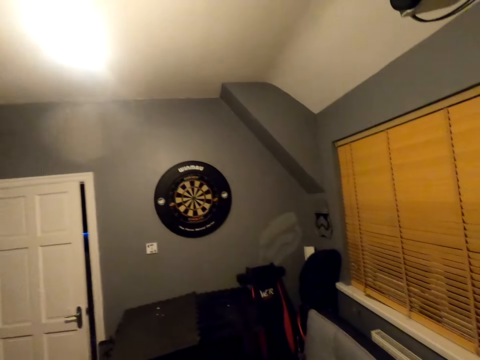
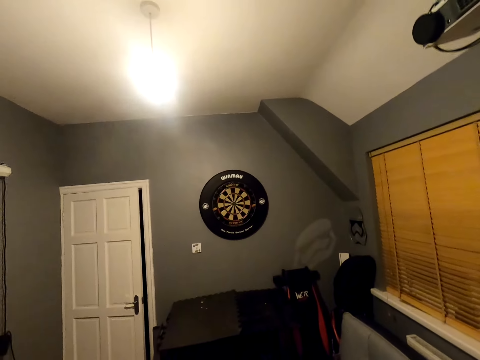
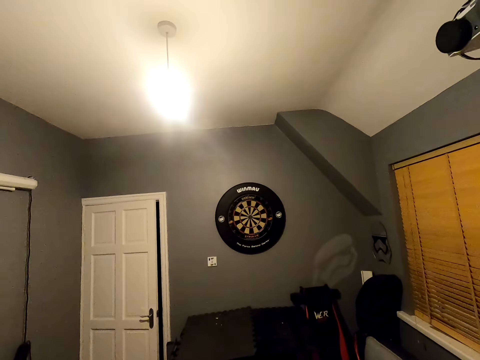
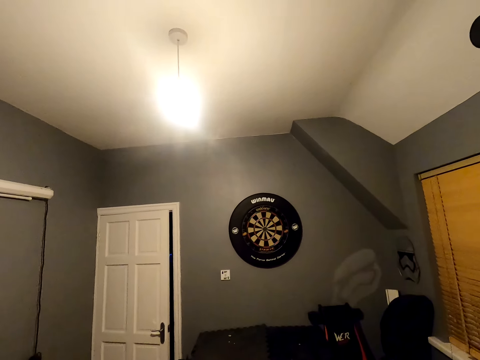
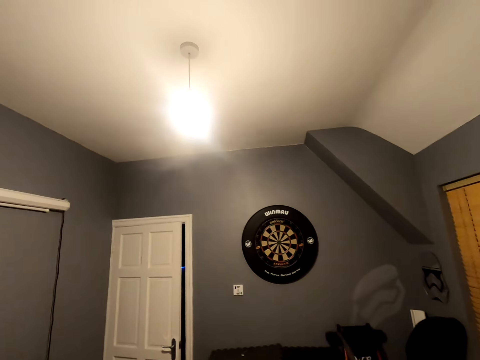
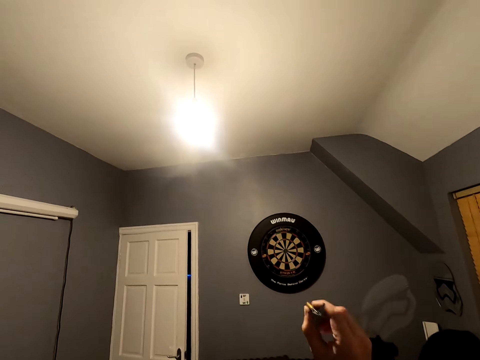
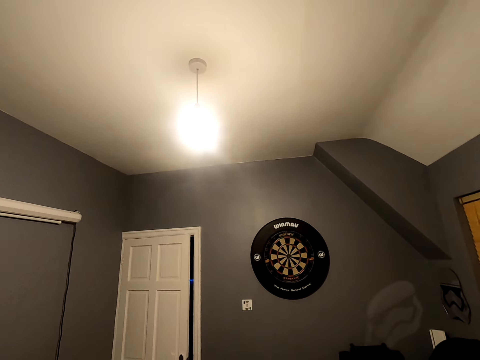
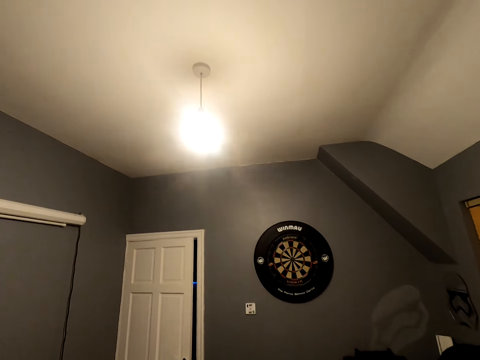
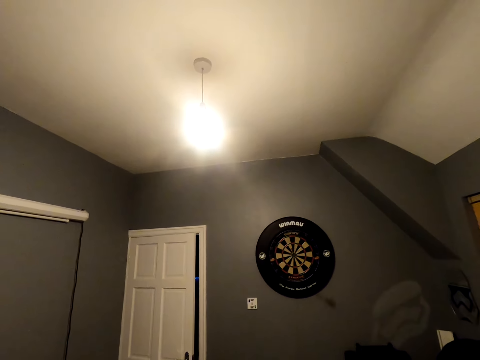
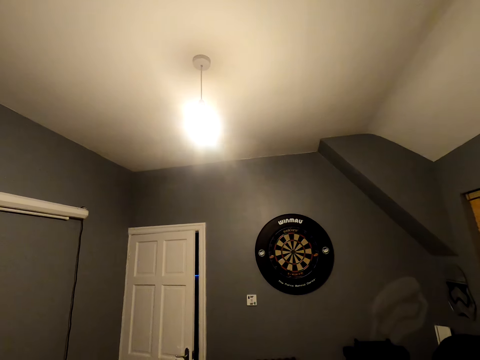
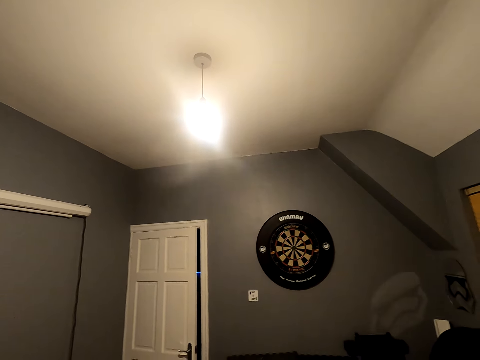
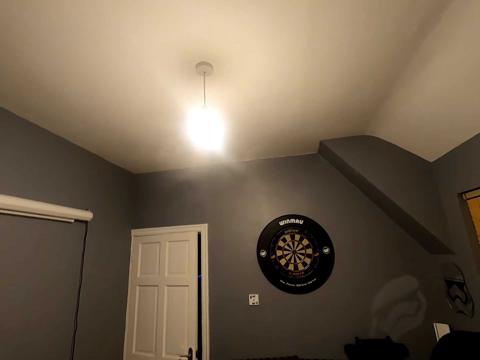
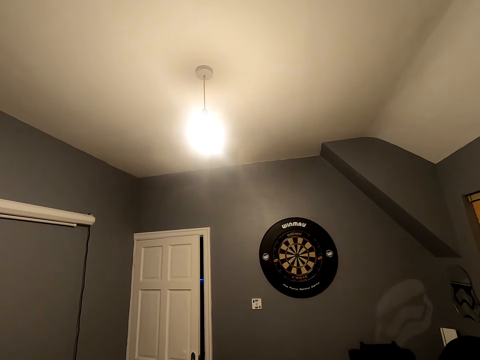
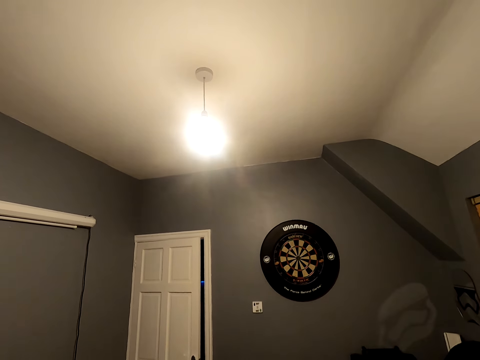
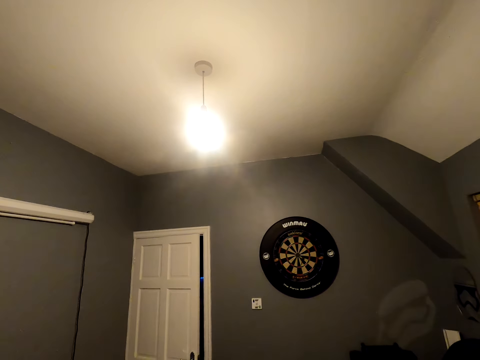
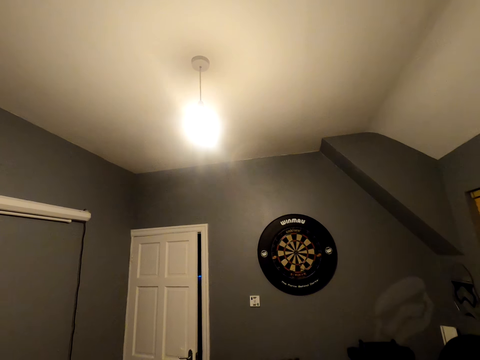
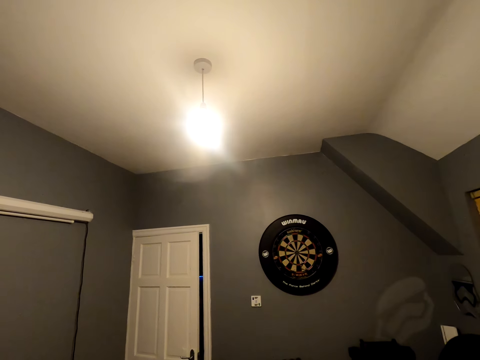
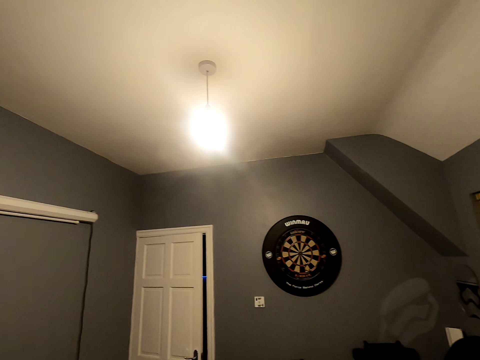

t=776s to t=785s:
The camera wearer looks at the dart board. They position the dart and throw the soft tip dart. They position the dart and throw the dart.

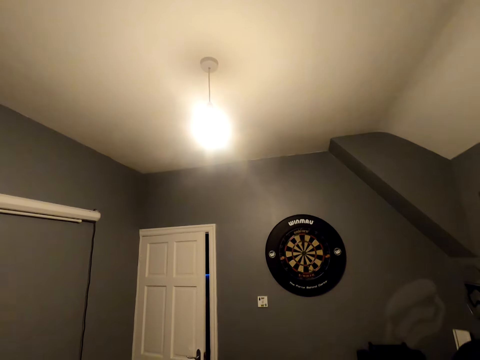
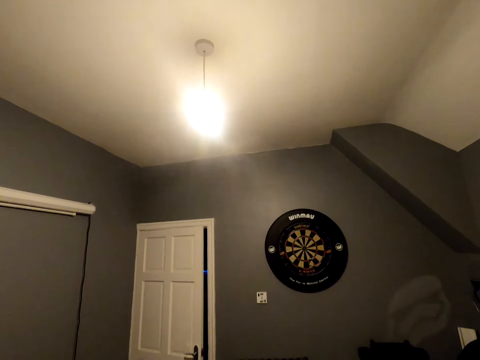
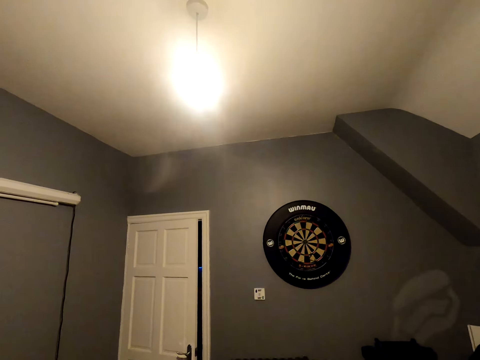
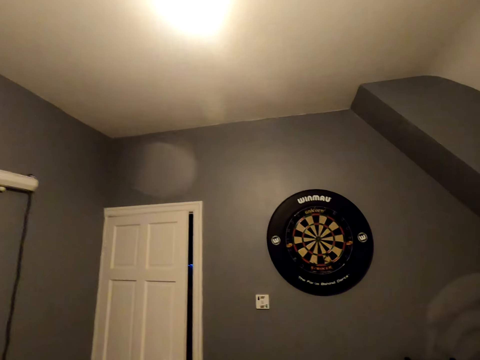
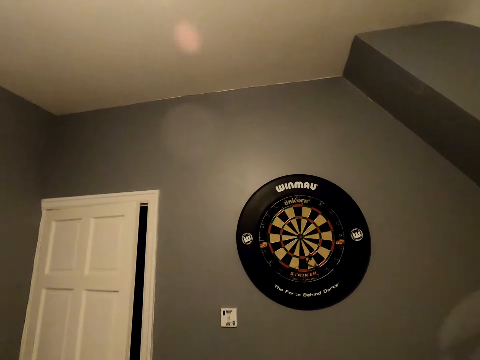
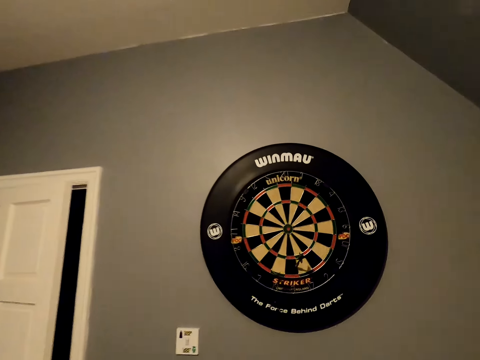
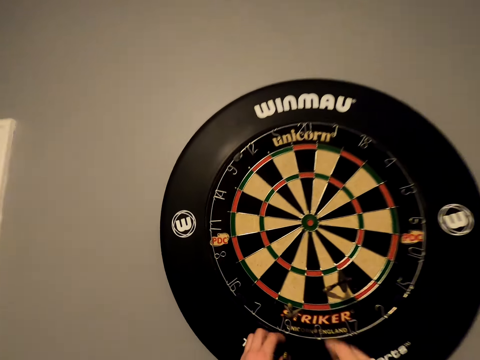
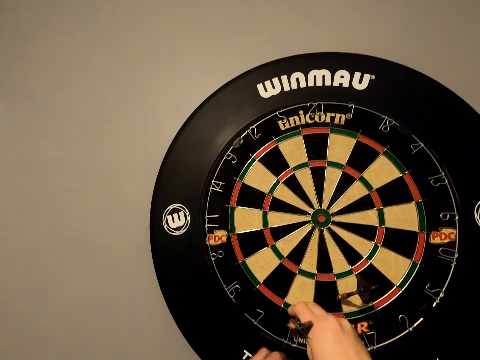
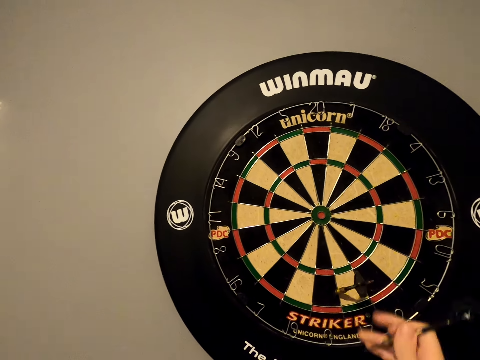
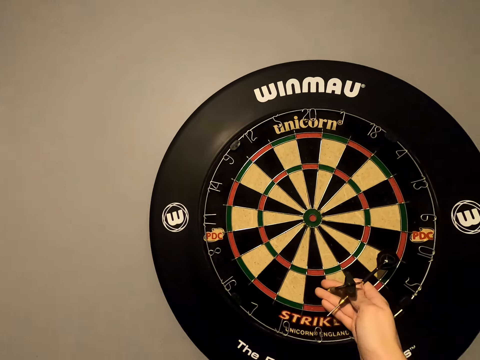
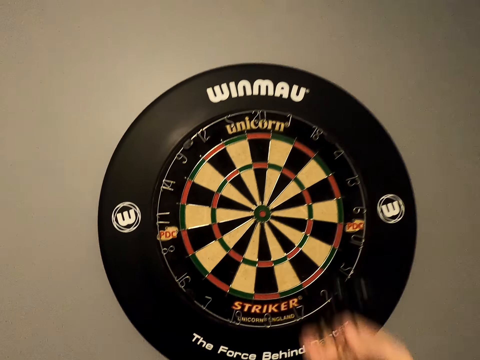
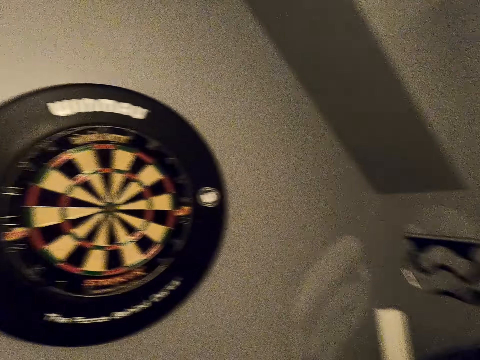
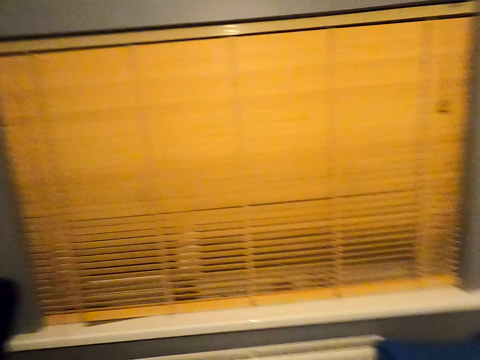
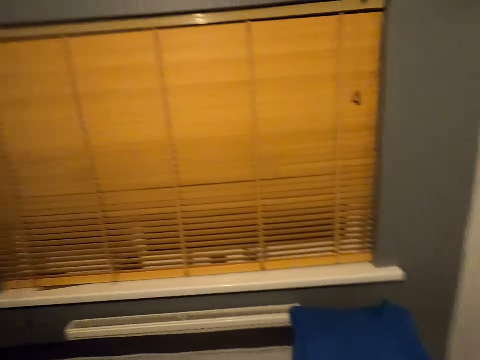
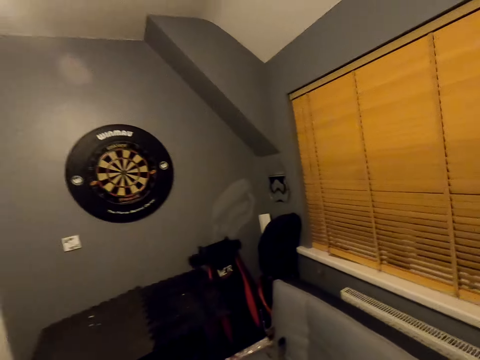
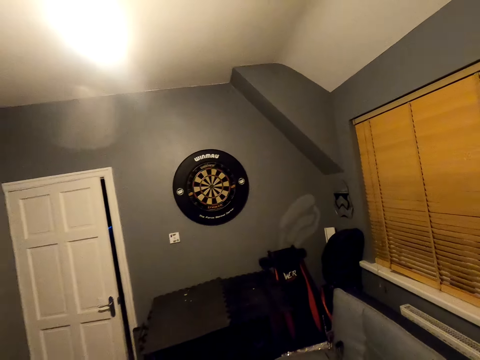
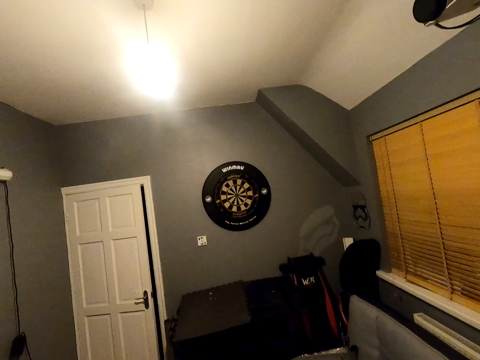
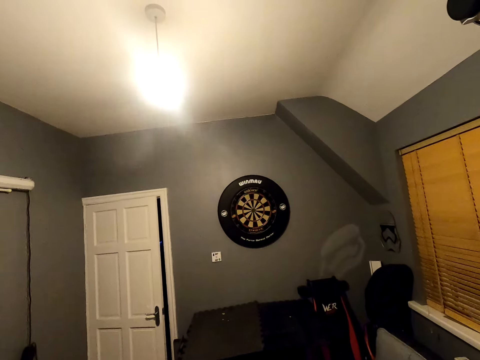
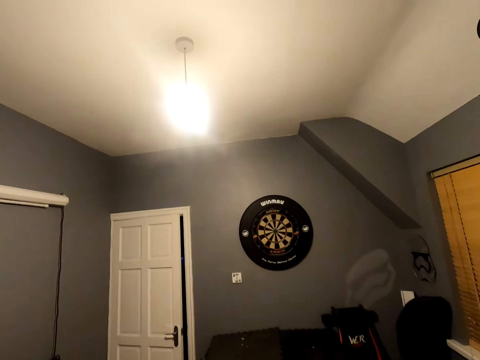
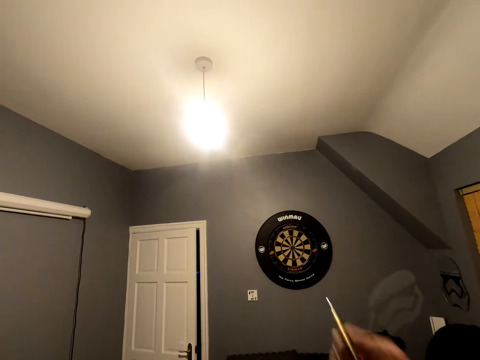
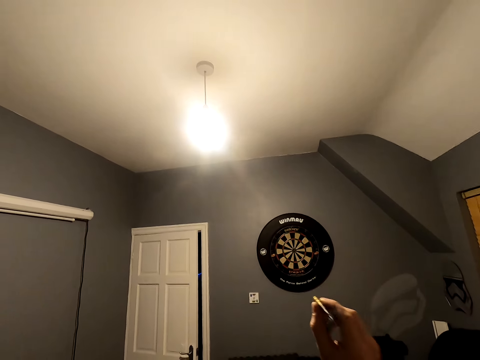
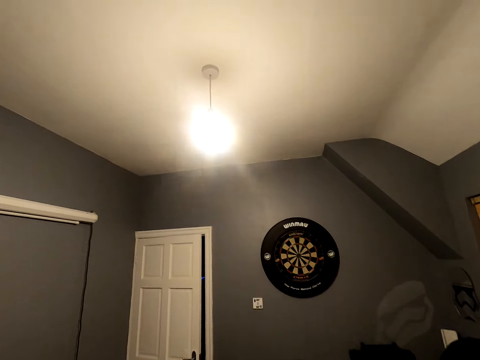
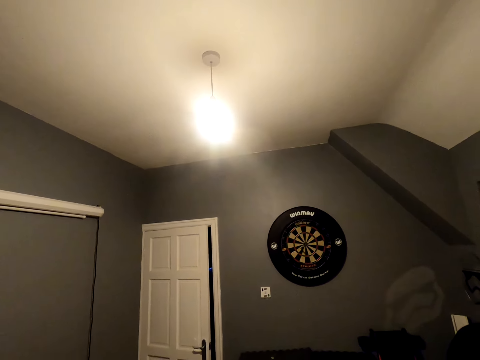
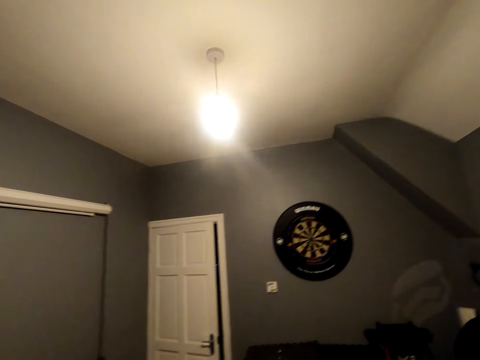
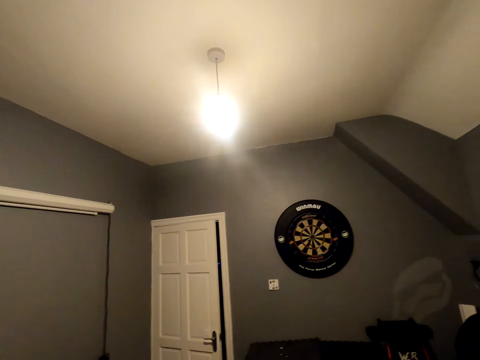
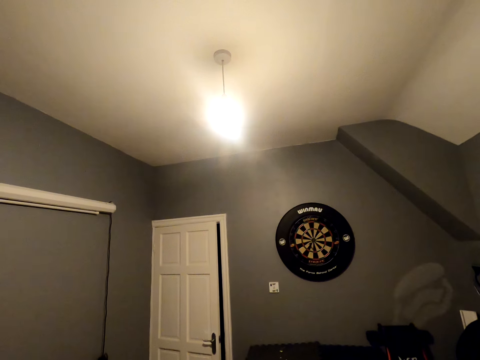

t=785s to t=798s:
The camera wearer throws another dart. They move close to the dart board. They pick the soft tip darts from the dart board. They walk in the room. They move back. They position the dart and throw the soft tip dart.

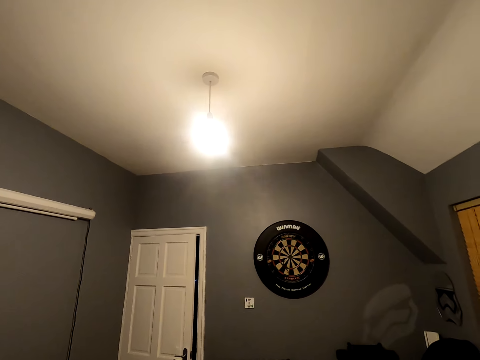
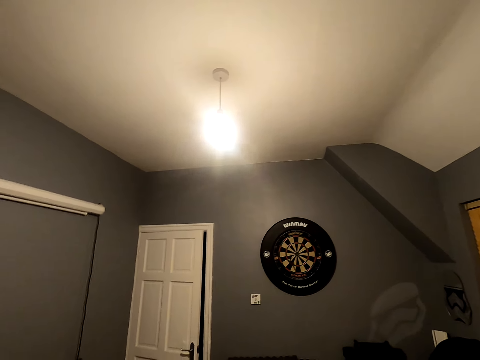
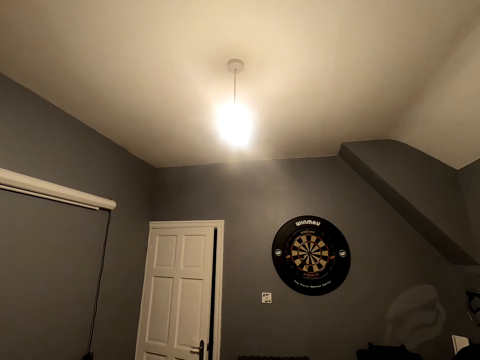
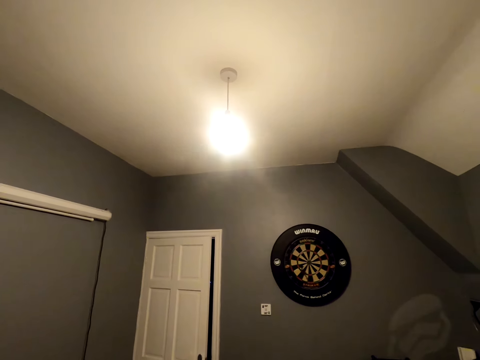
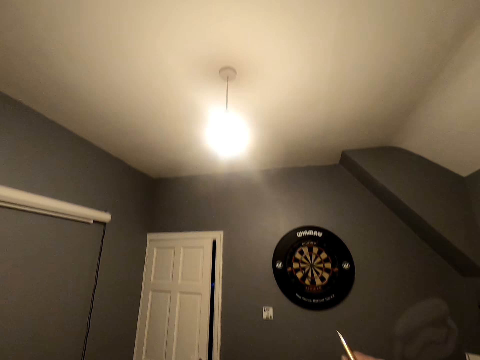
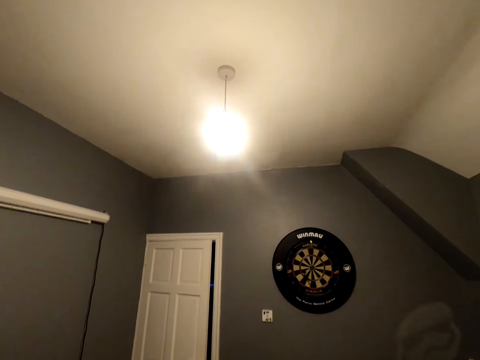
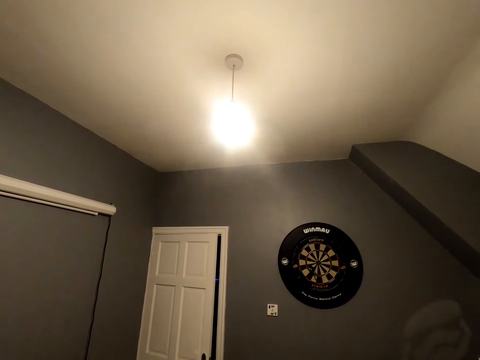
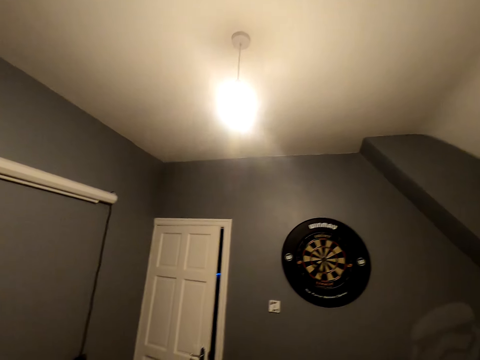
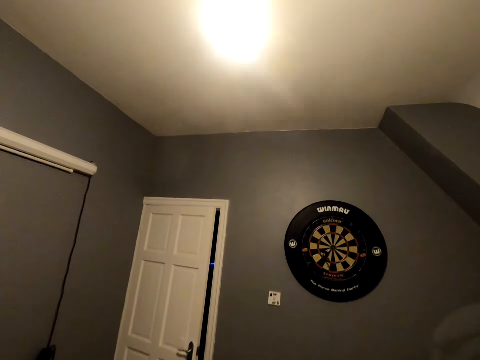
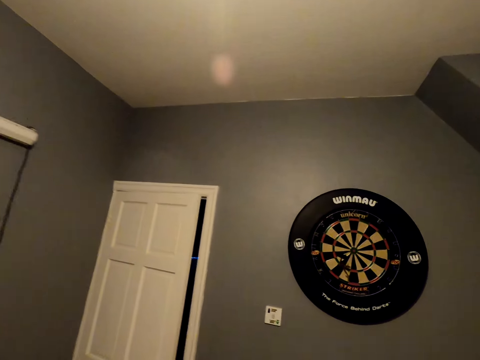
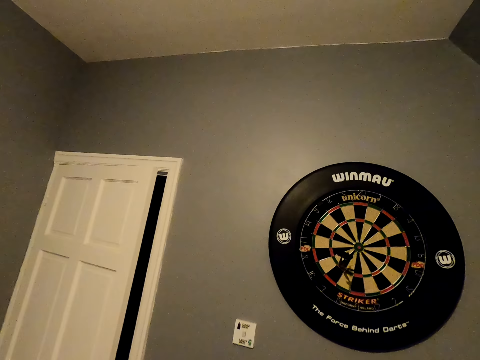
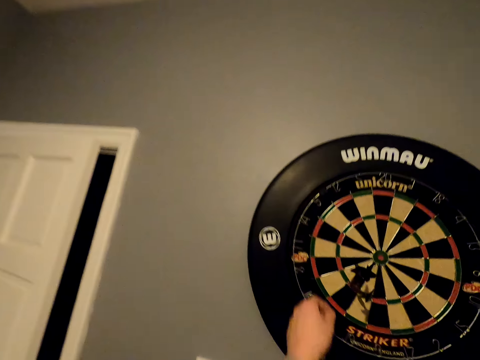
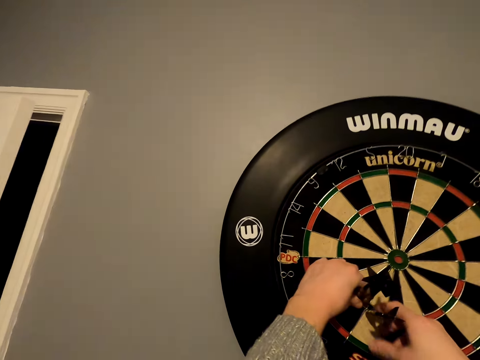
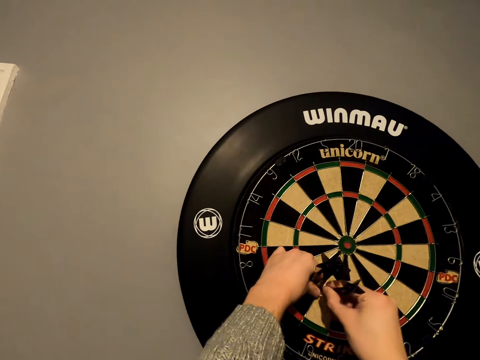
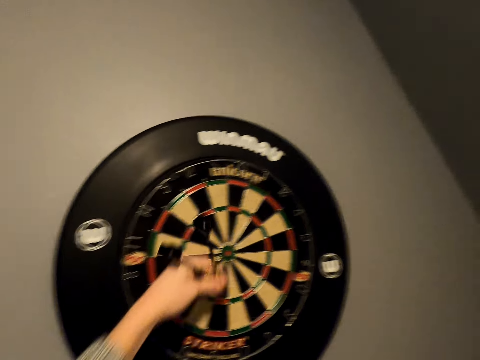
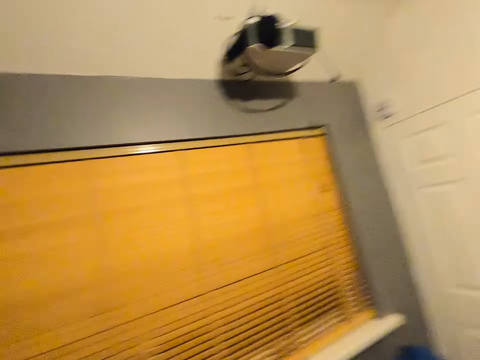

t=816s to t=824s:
The camera wearer looks at the dart board. They position the dart and throw the dart. They move close to the dart board. They pick the soft tip dart from the dart board. They walk in the room.
